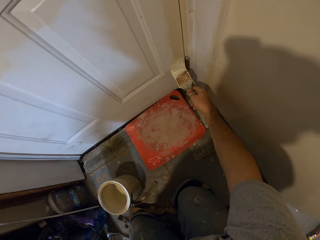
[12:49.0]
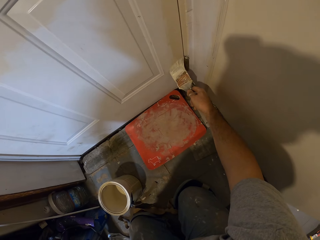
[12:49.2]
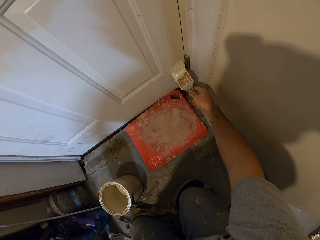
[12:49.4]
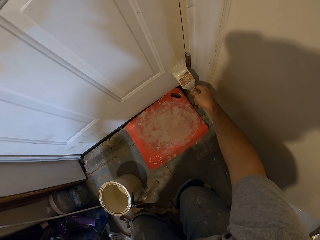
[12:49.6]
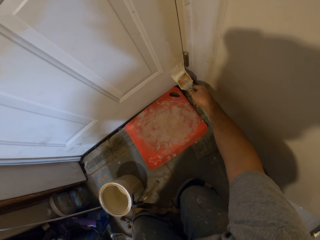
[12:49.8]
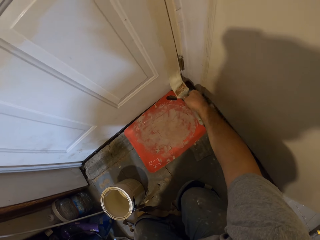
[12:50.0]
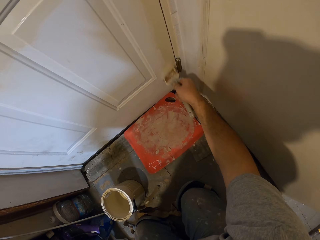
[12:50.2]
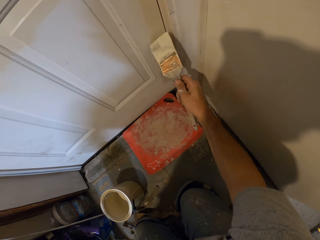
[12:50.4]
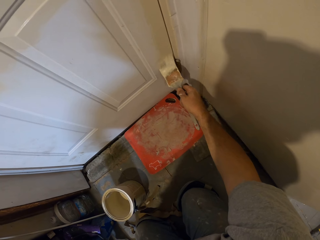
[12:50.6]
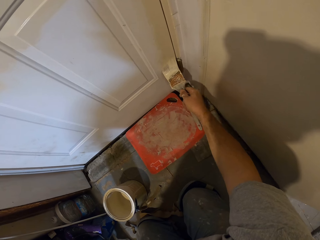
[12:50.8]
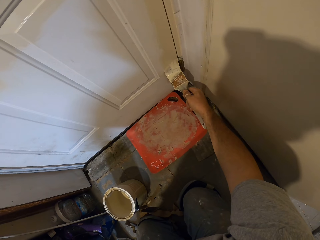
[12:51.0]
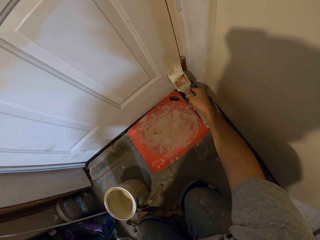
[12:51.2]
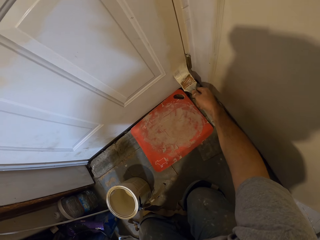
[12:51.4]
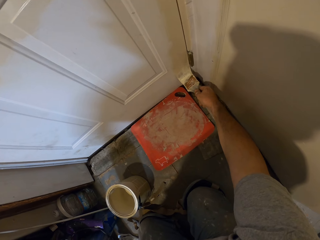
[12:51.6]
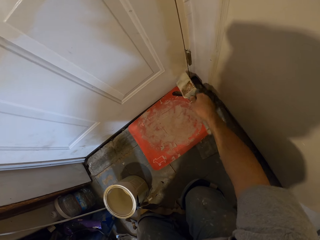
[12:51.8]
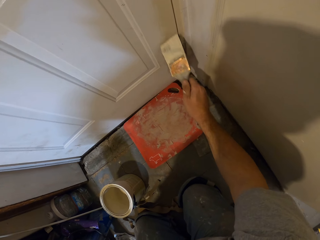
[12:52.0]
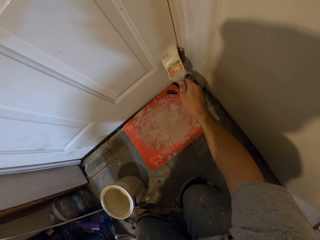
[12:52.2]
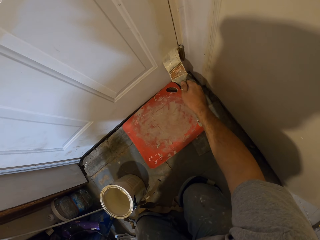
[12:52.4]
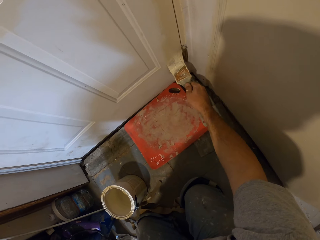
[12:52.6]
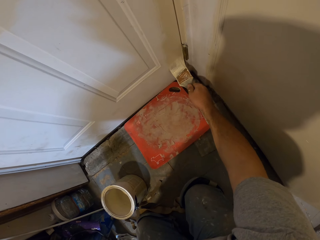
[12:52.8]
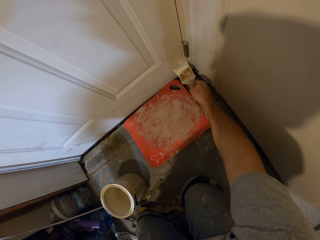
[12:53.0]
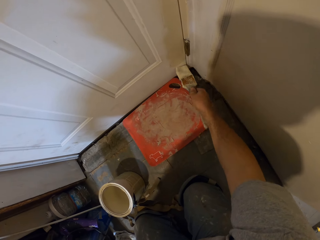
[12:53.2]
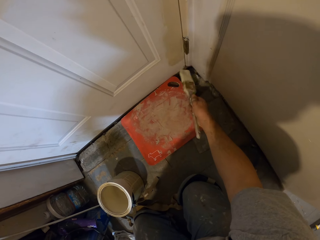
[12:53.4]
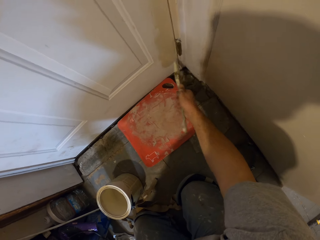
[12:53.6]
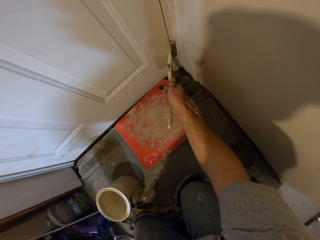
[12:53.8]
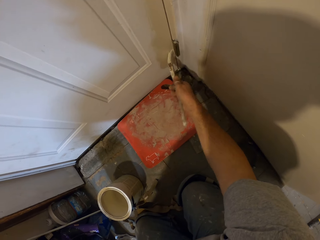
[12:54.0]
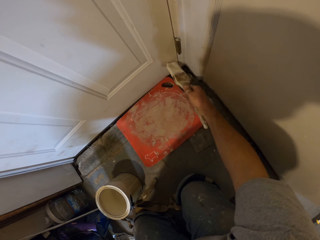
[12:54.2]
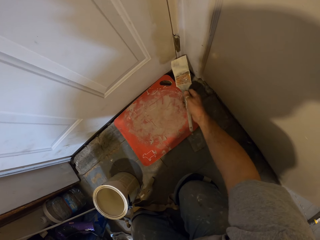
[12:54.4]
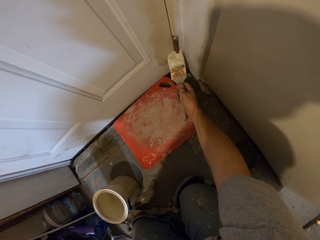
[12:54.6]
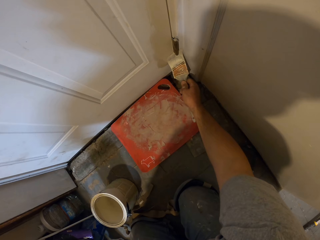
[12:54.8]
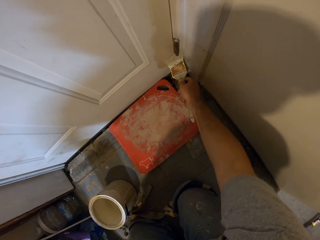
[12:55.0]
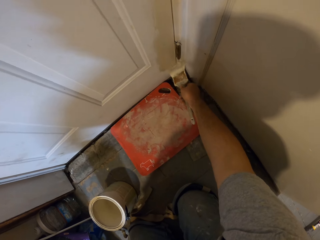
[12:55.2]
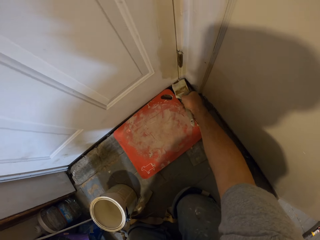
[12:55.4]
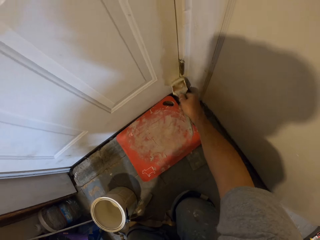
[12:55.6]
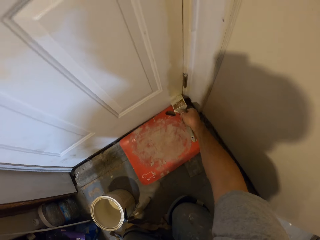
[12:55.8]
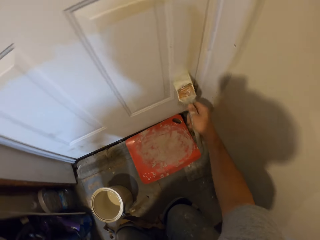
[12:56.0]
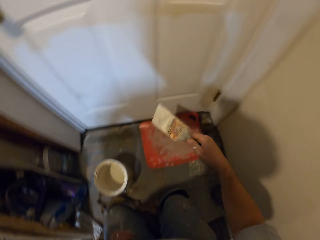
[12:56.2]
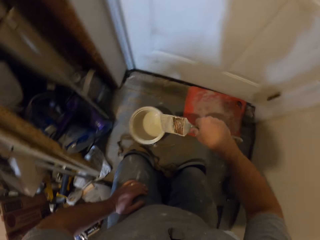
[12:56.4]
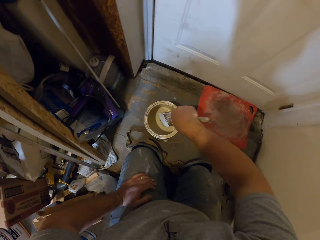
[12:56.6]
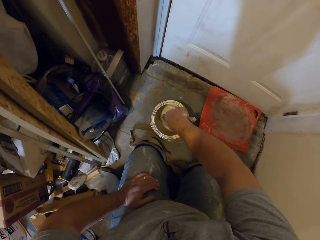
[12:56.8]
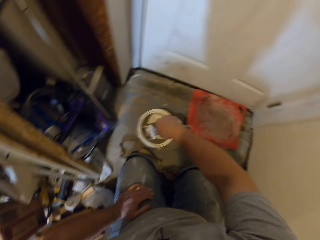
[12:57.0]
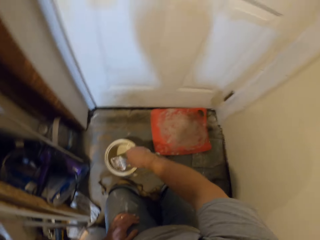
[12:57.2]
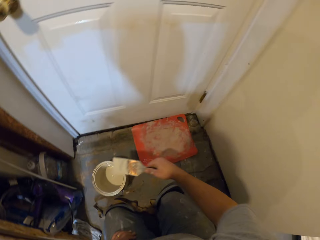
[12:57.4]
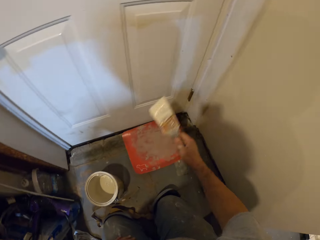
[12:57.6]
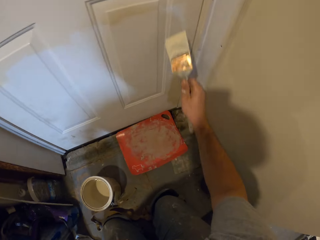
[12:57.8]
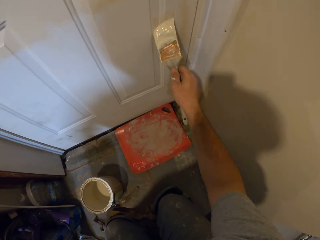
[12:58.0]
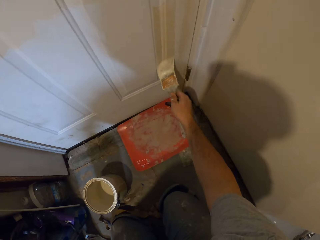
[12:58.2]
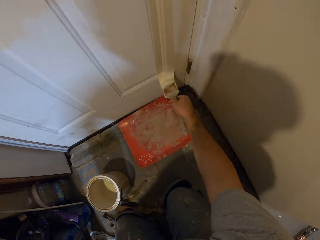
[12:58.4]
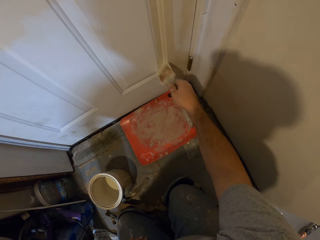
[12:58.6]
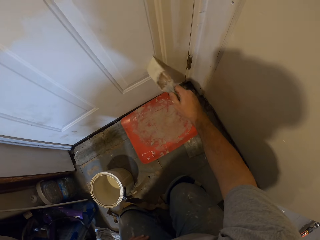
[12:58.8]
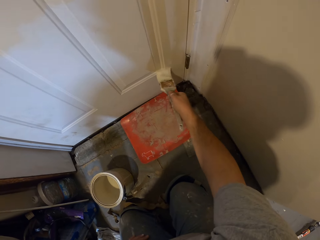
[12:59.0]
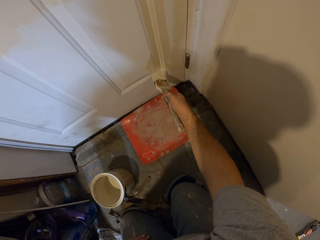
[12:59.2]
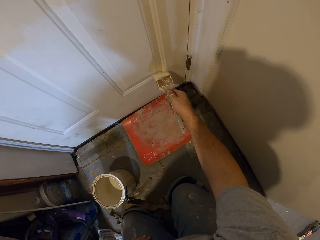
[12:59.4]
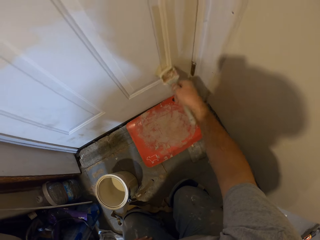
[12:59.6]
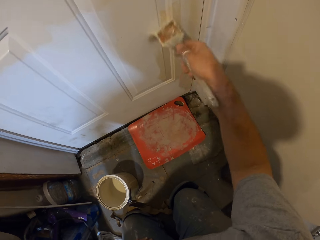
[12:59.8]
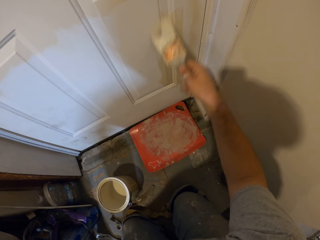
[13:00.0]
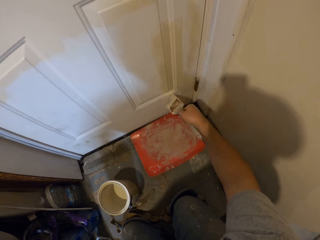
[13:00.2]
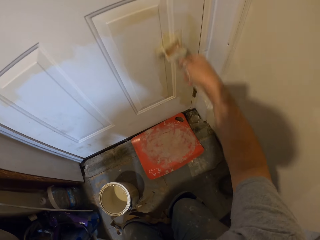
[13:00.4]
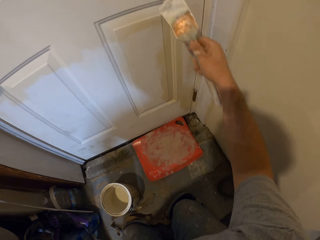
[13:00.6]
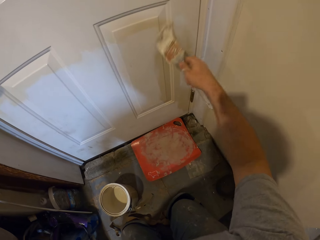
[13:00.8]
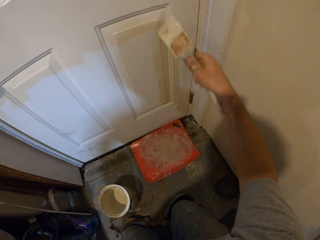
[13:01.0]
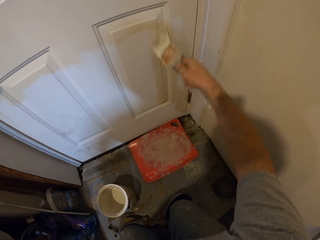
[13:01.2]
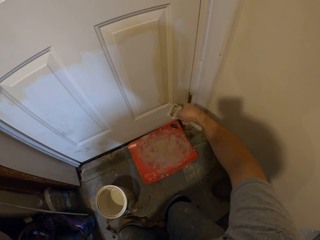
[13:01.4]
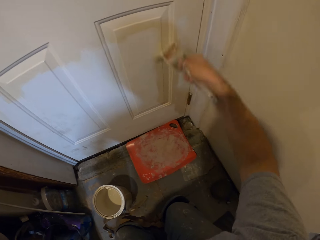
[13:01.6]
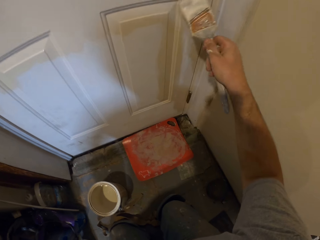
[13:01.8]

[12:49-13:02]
The camera wearer dips the paint brush in the paint container. They paint the door with the paint brush.

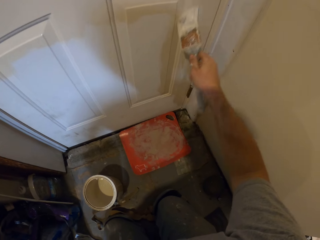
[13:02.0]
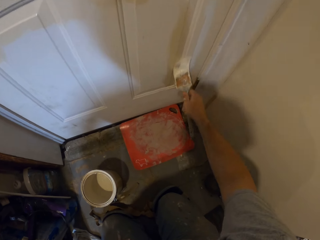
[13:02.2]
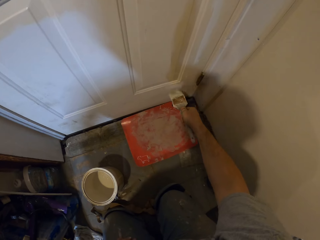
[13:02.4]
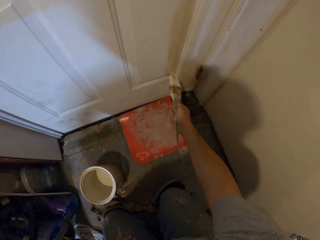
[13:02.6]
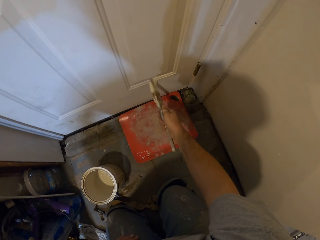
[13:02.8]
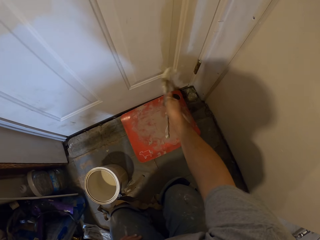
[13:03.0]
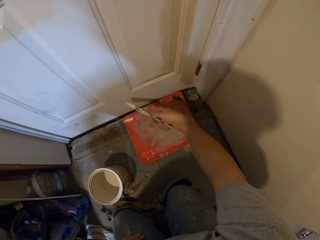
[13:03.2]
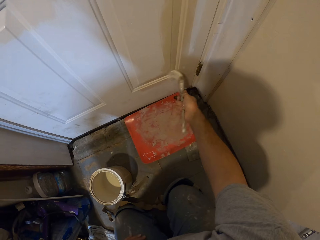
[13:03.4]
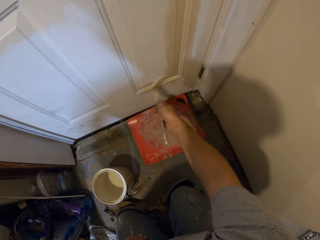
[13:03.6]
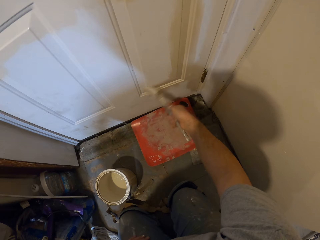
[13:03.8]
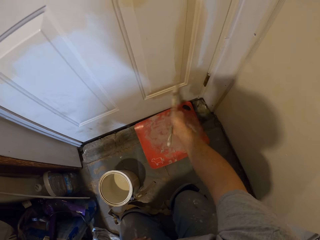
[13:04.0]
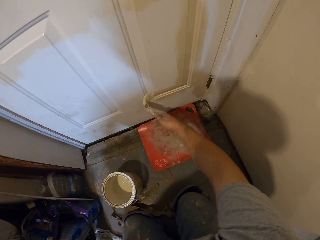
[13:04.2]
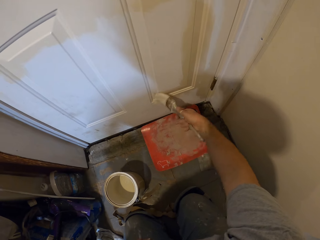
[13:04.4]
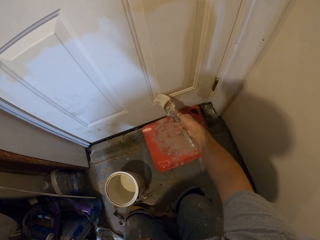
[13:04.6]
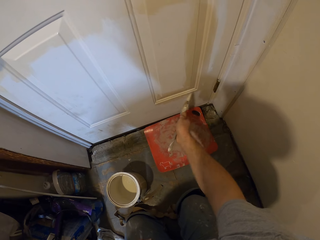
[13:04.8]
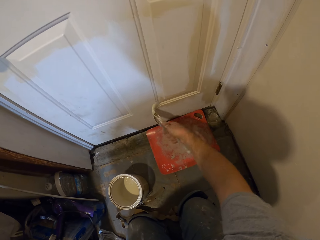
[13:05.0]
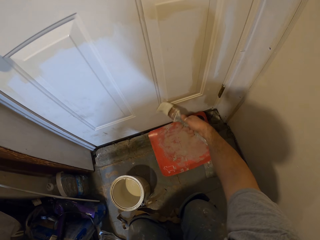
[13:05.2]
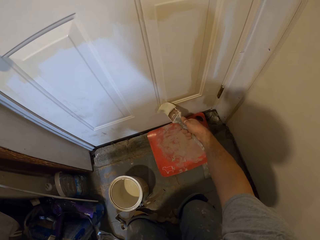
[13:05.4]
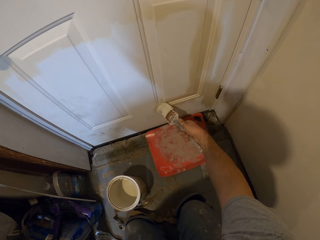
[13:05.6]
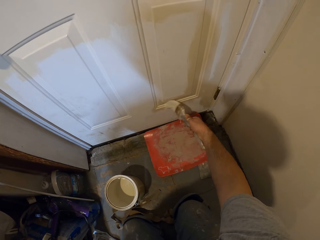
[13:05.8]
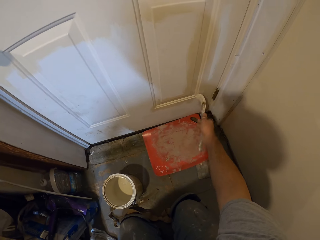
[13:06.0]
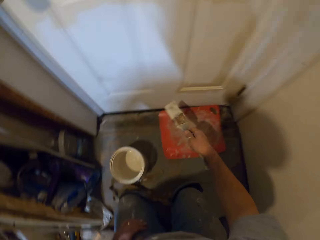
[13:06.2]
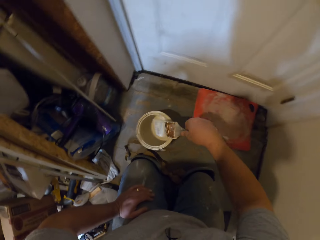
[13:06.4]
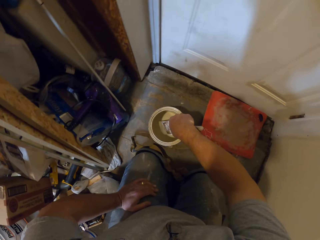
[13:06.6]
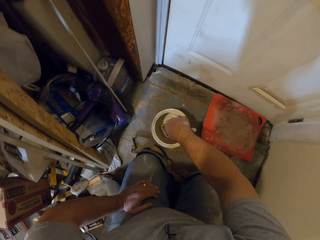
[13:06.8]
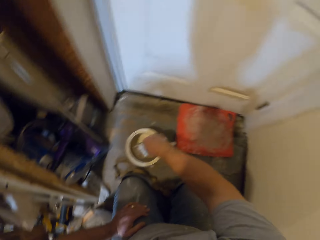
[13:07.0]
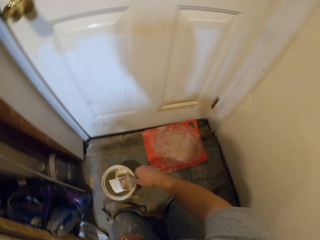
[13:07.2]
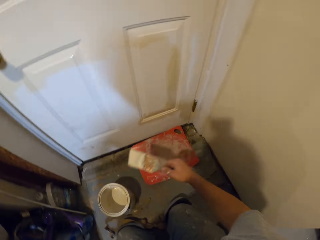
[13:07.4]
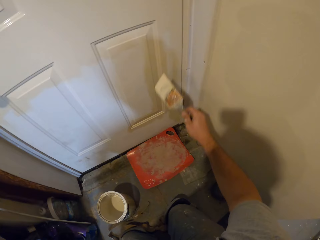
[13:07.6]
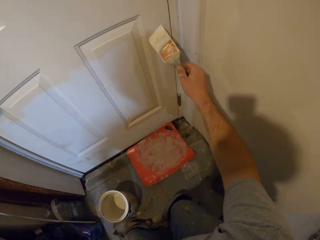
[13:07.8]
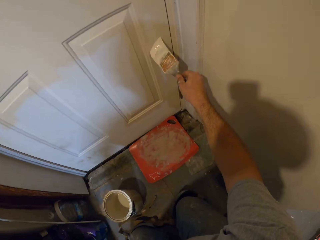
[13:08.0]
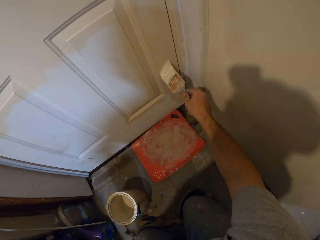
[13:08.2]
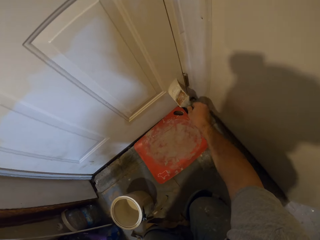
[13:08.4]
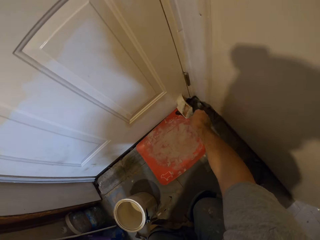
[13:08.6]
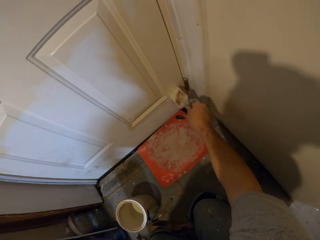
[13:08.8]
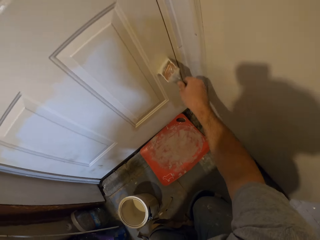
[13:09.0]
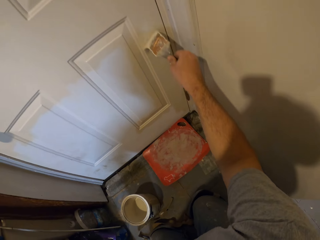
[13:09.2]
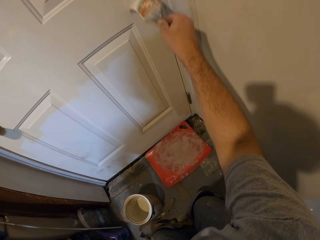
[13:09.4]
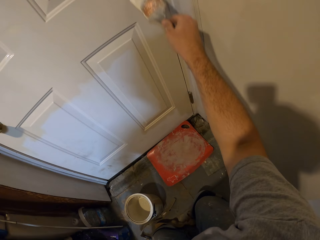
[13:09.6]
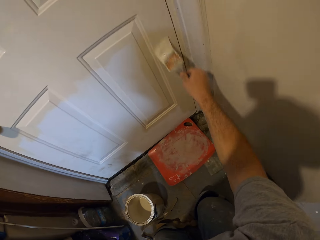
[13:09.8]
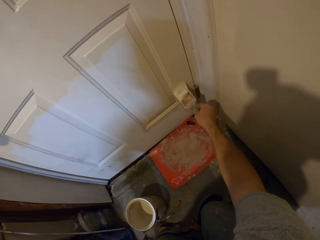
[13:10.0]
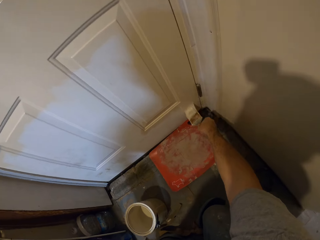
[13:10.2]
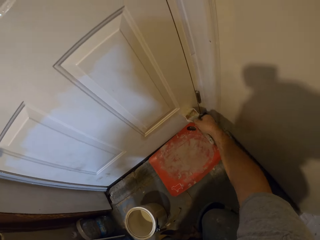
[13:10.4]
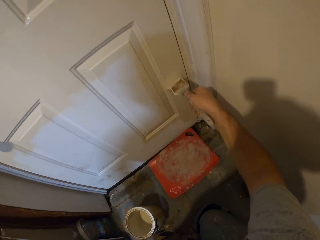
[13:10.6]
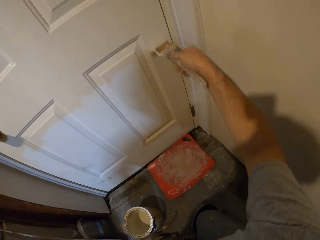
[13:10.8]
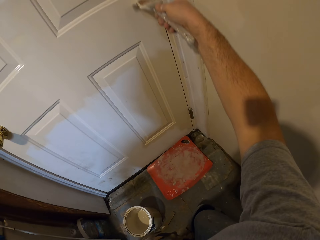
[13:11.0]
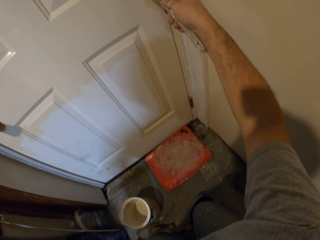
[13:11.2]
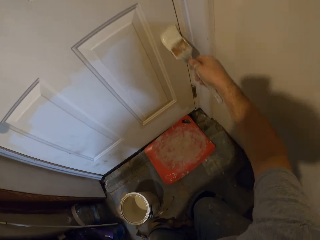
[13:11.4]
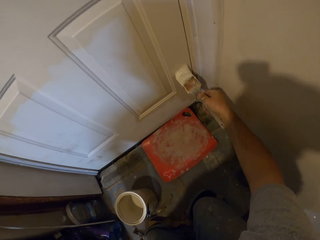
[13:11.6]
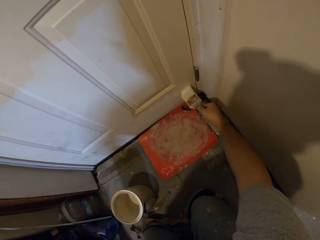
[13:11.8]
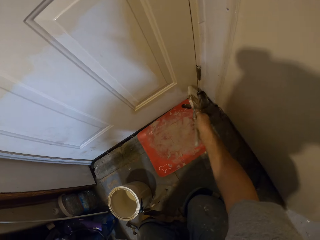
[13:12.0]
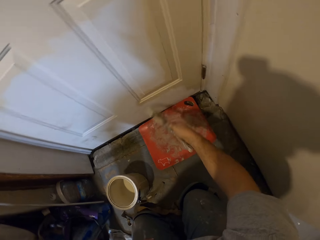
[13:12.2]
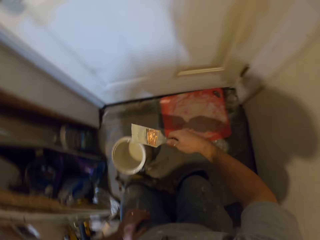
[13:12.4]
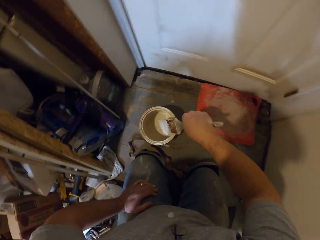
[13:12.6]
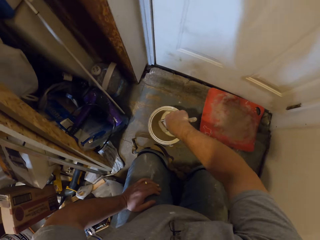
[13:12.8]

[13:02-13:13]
The camera wearer dips the paint brush in the paint container. They paint the door with the paint brush.
